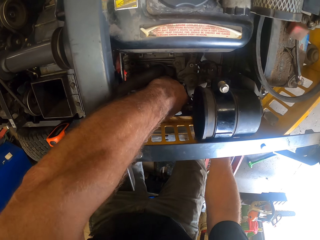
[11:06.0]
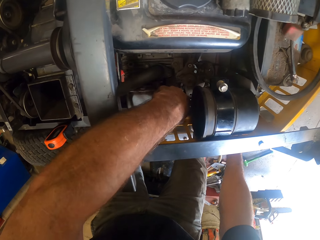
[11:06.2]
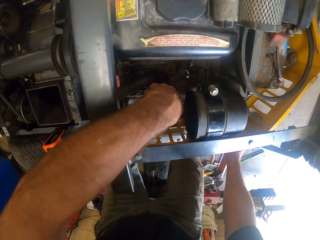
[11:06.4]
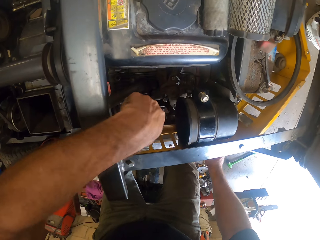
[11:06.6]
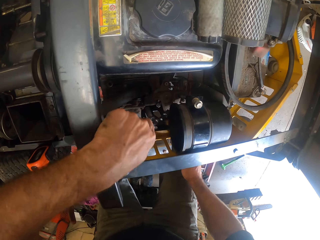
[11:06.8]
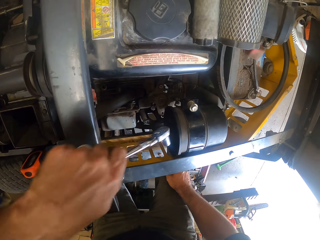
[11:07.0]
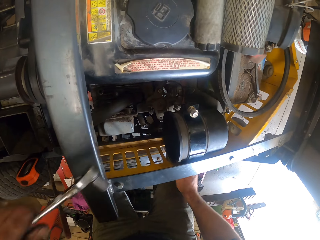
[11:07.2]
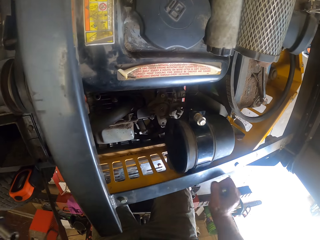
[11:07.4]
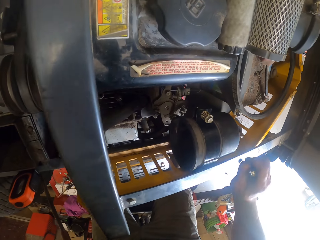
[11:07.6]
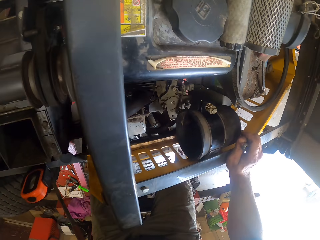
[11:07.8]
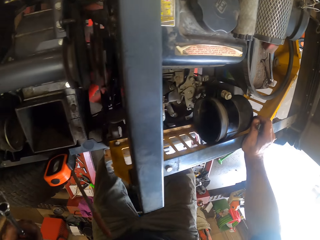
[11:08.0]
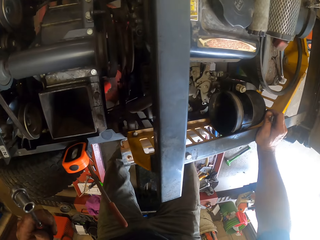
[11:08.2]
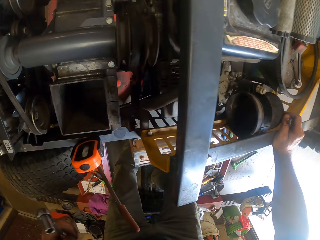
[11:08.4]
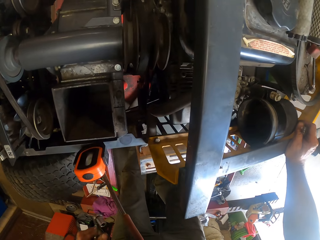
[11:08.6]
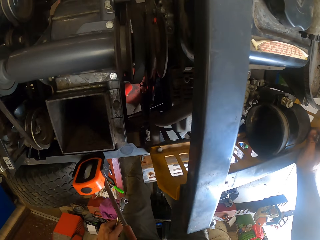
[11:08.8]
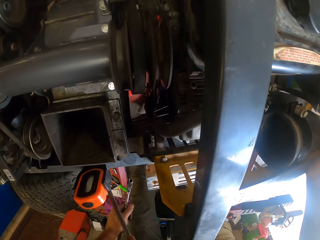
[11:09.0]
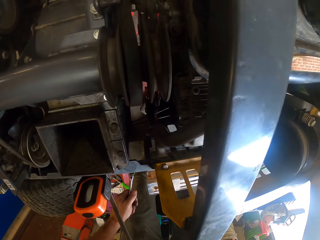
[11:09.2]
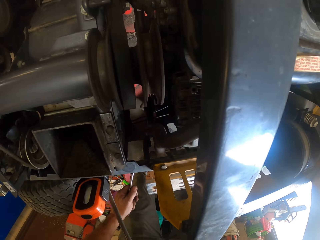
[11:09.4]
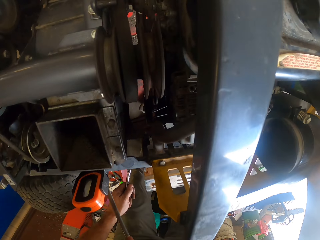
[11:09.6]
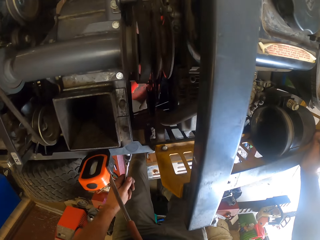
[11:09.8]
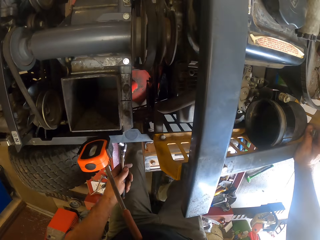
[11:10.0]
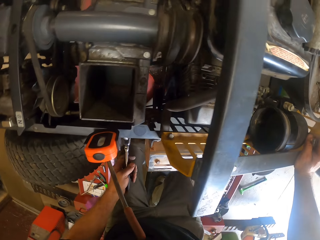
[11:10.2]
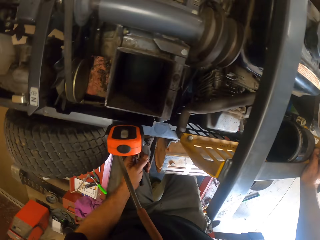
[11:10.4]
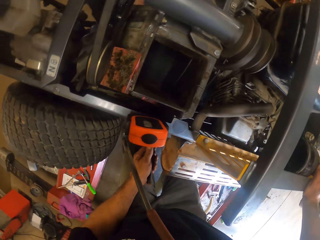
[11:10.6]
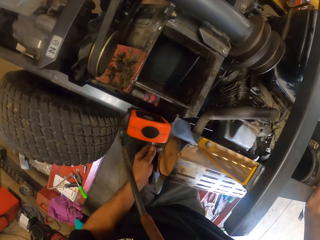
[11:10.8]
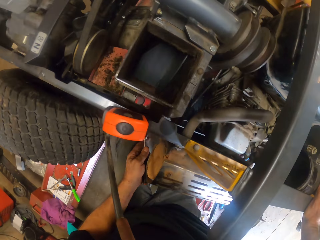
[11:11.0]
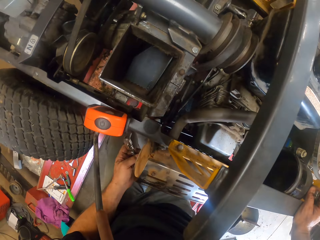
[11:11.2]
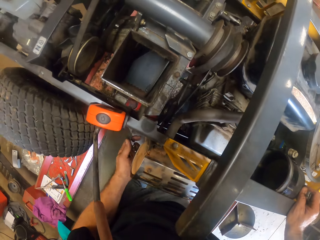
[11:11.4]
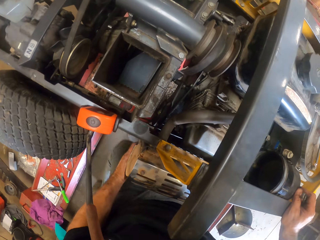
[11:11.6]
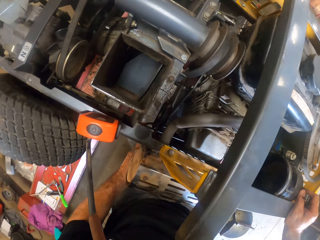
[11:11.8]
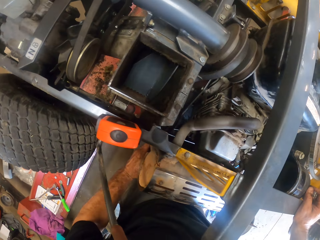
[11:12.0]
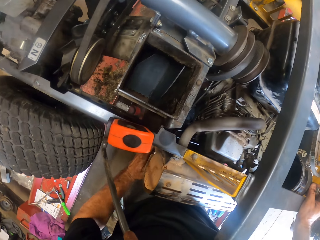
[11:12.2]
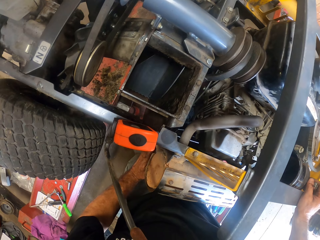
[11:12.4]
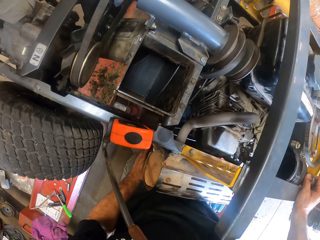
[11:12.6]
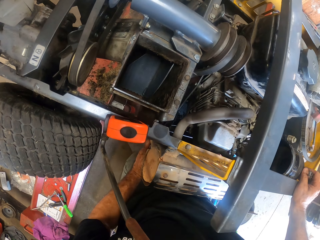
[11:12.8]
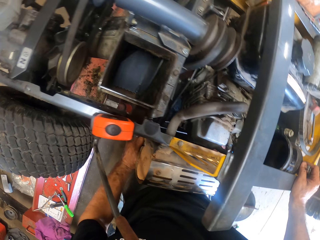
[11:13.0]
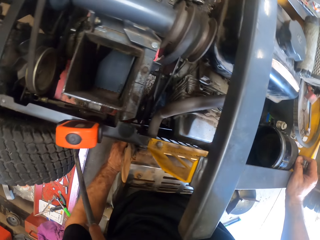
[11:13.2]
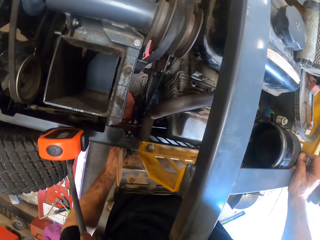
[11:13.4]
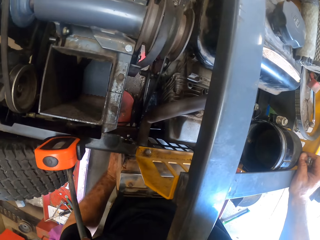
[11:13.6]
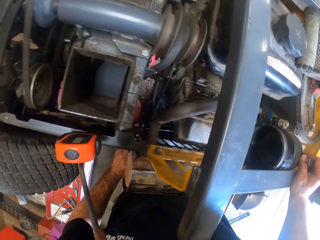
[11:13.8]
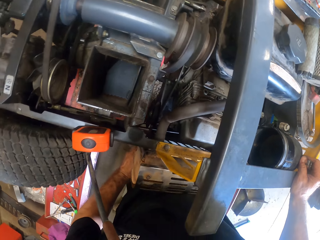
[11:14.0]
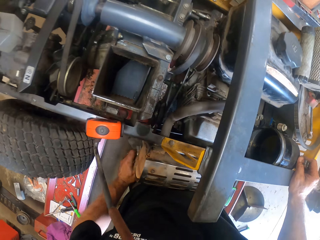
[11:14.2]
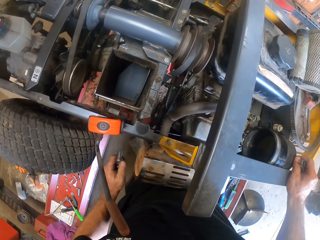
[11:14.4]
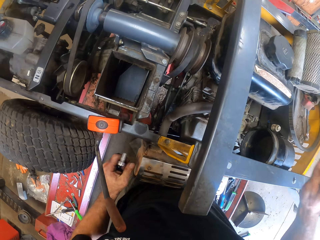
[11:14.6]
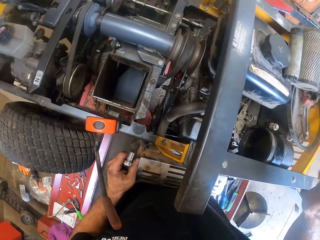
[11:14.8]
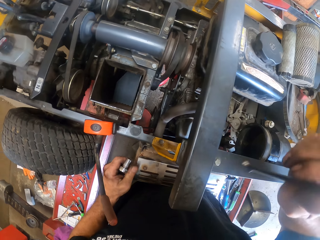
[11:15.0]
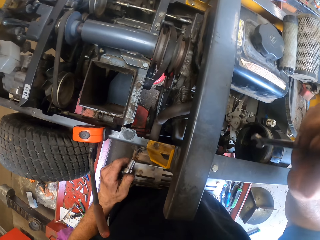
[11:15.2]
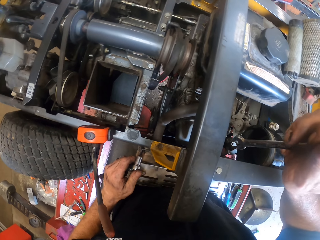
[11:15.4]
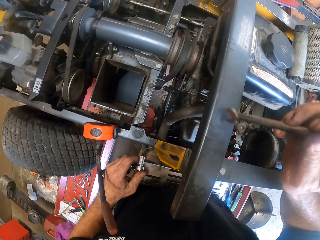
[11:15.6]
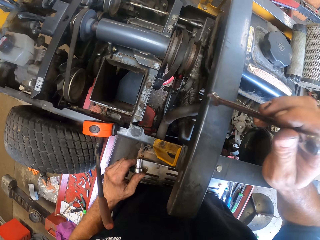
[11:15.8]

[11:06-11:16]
The camera wearer looks at the lawn mower. They tighten another nut of the lawn mower with the plug spanner.

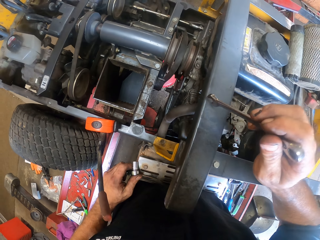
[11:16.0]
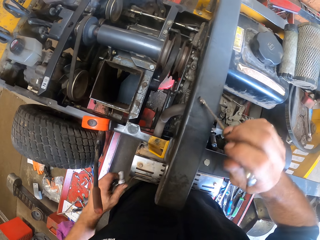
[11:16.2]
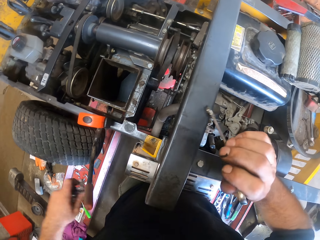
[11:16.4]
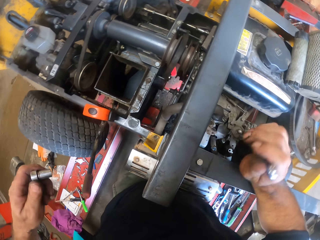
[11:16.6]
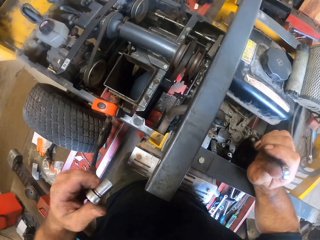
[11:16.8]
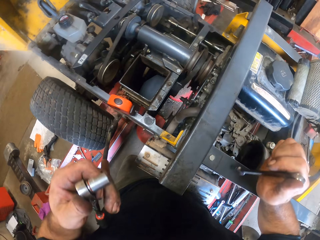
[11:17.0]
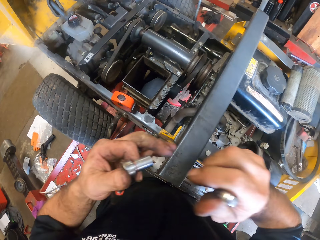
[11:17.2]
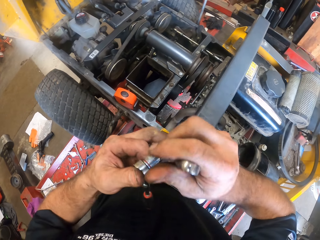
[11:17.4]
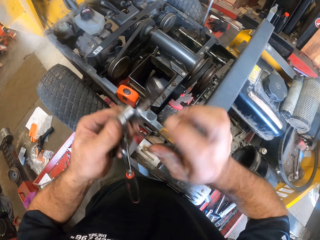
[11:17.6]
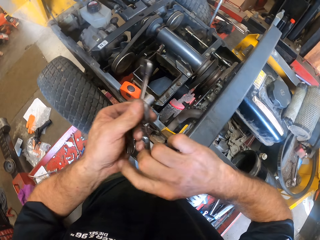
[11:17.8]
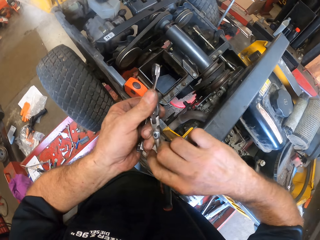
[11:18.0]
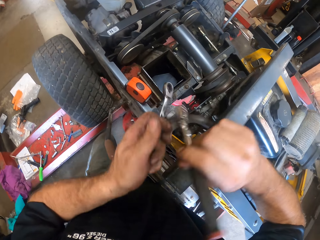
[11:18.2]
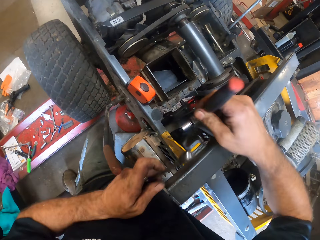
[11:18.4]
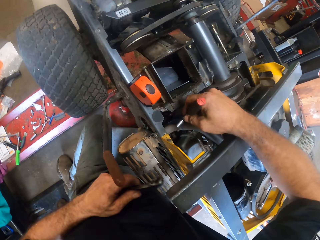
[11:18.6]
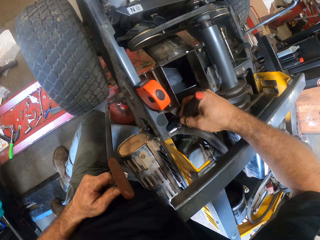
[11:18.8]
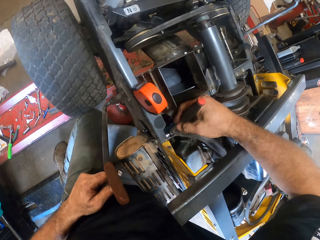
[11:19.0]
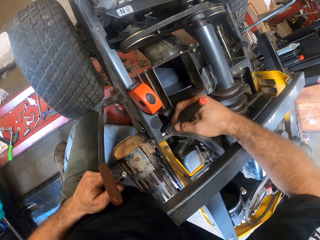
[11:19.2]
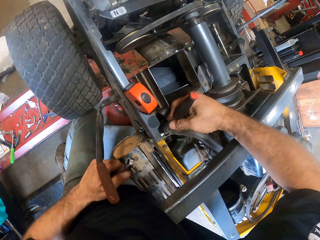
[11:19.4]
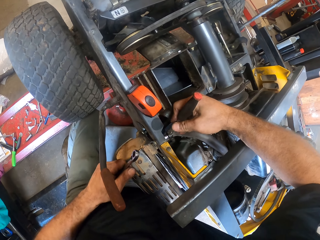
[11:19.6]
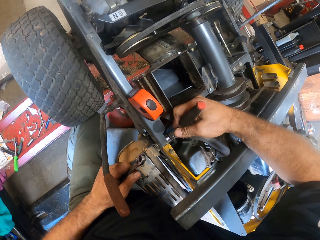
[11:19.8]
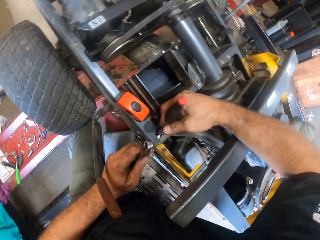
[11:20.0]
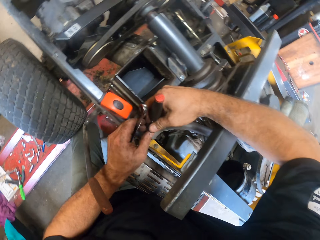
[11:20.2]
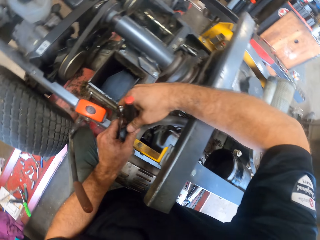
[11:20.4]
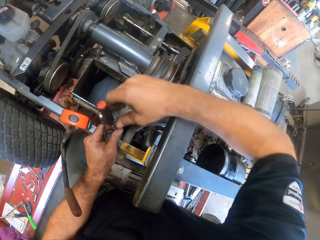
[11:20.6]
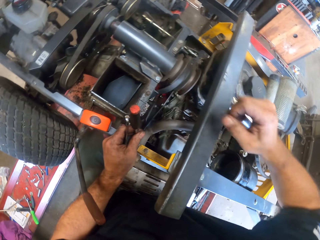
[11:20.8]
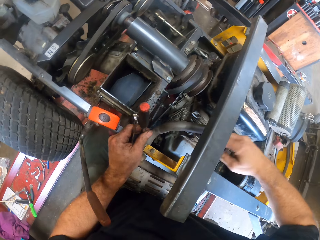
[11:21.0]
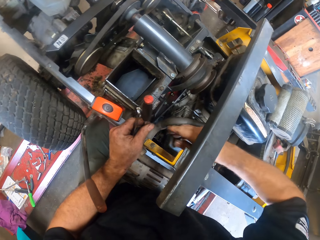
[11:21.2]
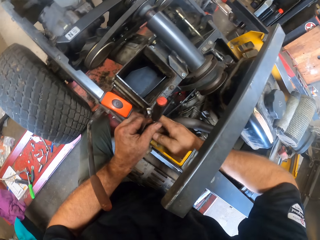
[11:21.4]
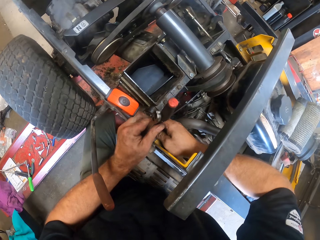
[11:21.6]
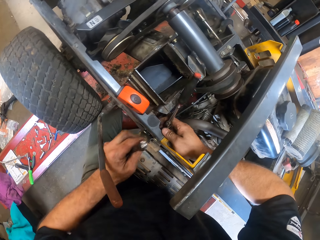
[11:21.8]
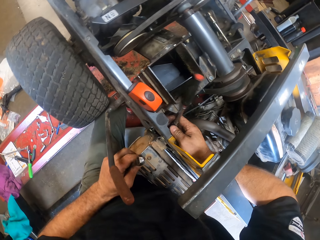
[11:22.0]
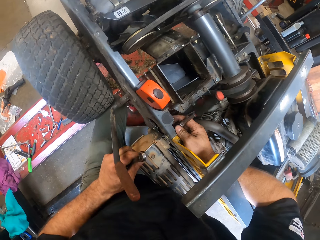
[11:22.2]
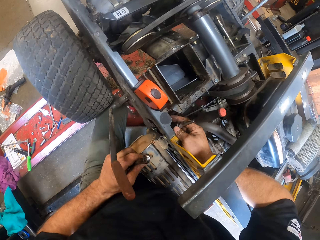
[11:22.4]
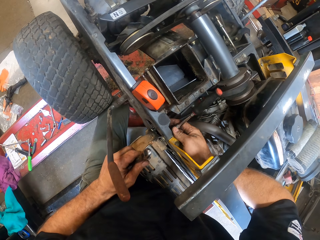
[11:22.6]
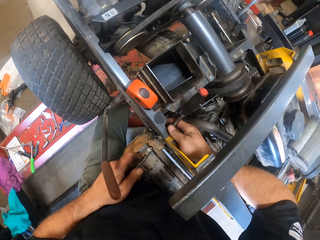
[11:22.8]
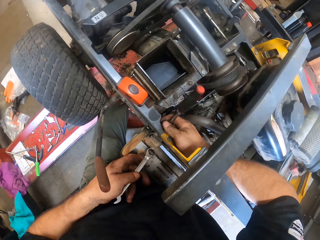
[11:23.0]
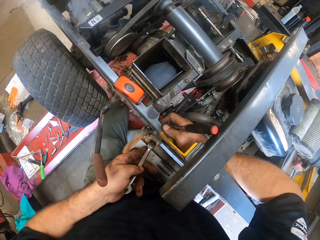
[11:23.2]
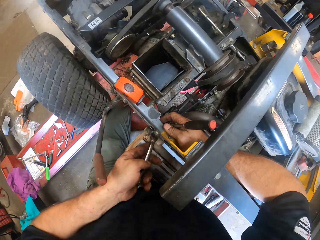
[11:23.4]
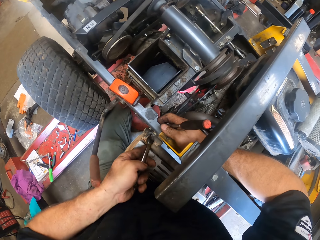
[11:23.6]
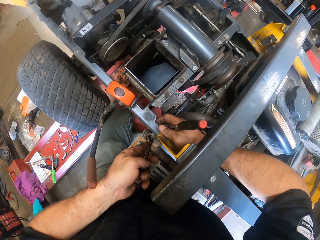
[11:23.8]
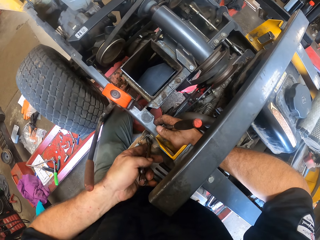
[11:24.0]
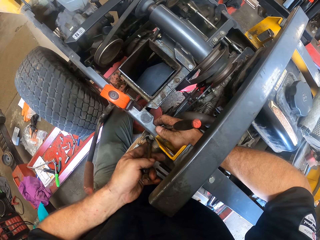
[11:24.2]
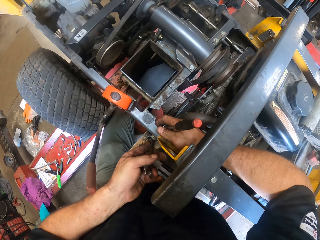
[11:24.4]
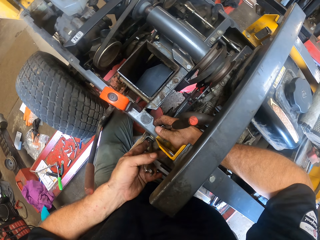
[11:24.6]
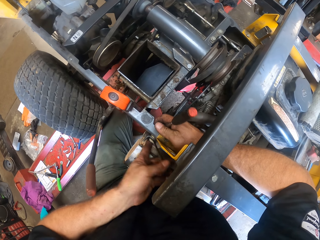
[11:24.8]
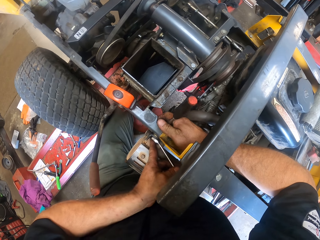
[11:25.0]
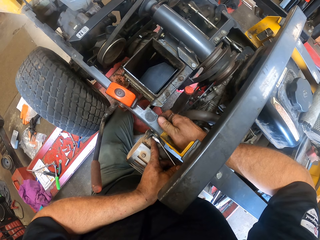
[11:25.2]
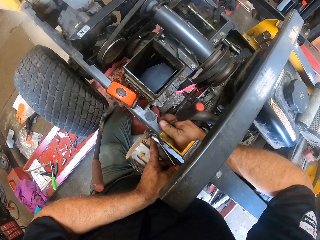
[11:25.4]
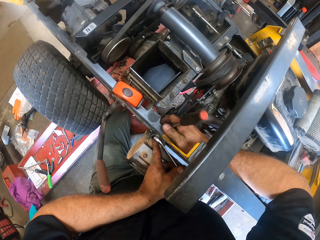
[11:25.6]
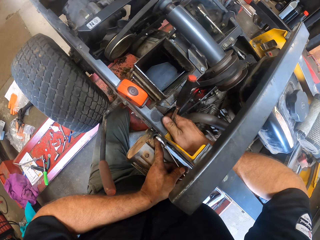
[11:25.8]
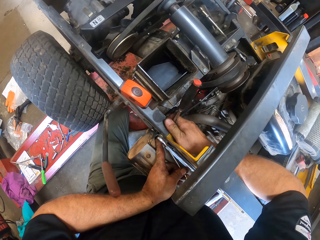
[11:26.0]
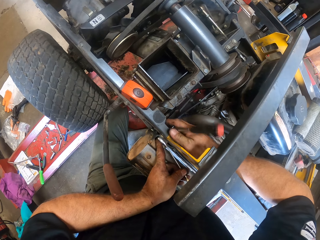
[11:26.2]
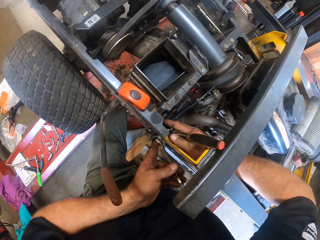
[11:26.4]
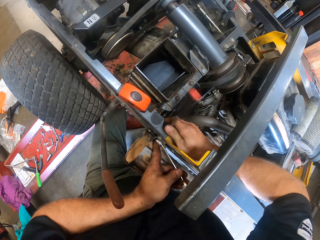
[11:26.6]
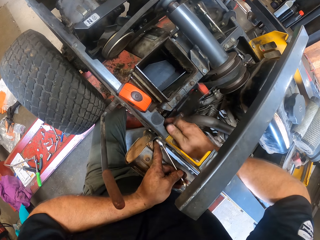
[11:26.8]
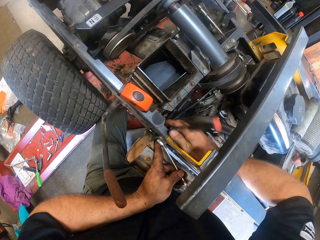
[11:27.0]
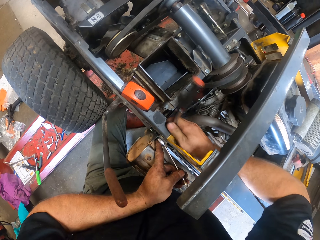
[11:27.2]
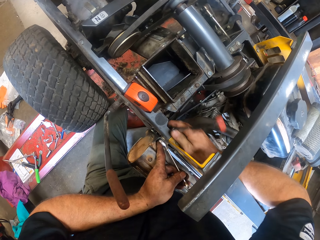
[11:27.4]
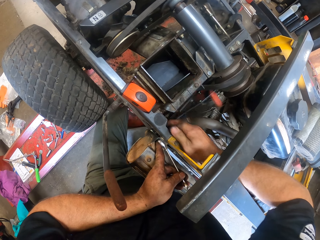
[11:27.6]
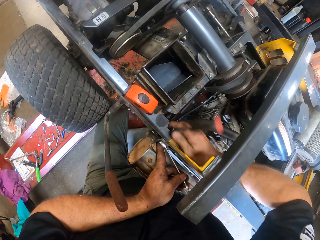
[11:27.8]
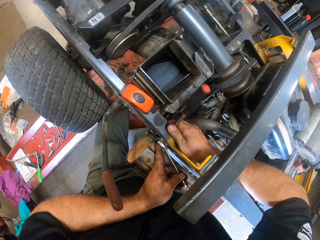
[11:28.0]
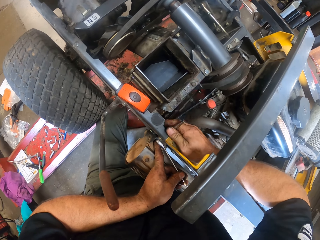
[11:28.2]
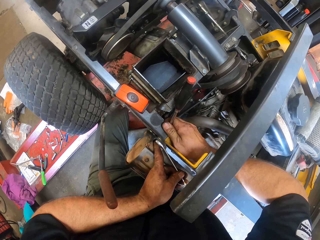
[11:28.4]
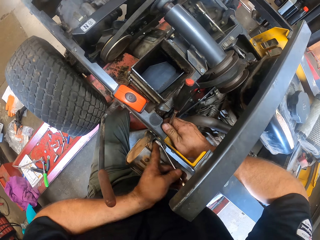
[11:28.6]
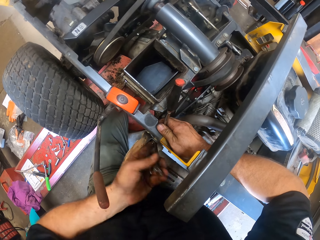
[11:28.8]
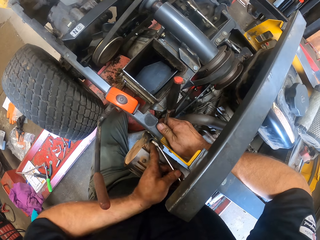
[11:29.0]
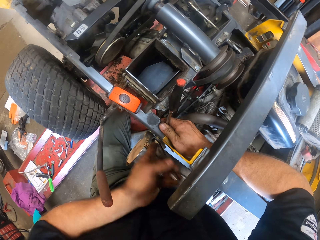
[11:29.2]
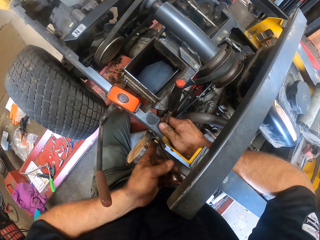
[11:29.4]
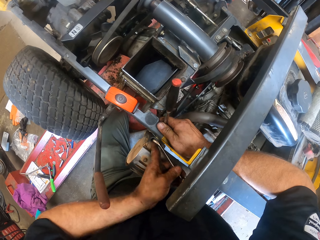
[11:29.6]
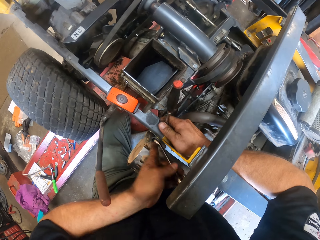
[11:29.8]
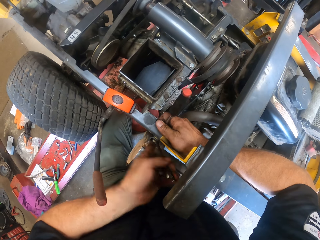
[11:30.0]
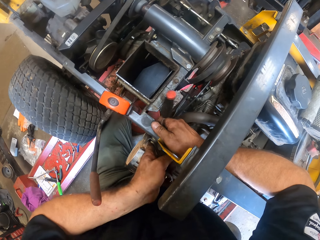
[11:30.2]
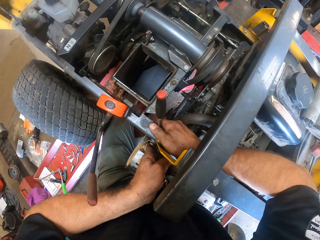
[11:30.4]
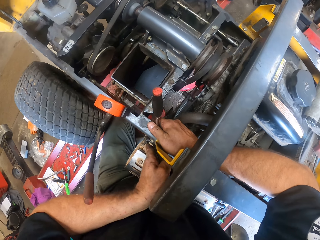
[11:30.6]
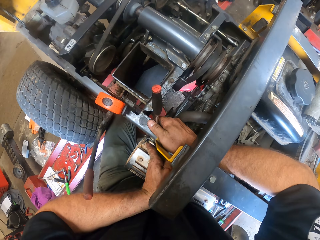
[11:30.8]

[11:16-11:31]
The camera wearer holds something with the left hand. He exchanges the spanner to the plug spanner in his right hand. He holds the nut with something. He tightens the nut of the lawn mower with the plug spanner. He tightens the nut of the lawn mower with the spanner in his left hand. He tightens the nut with the spanner.
